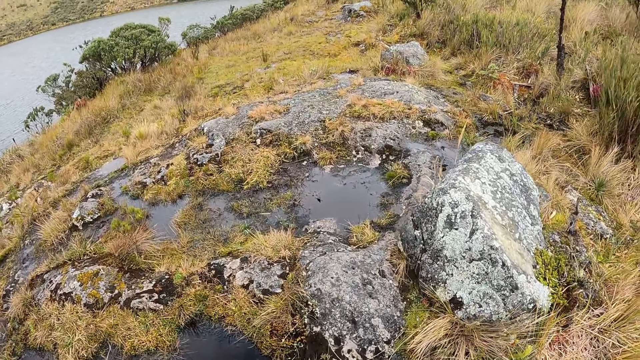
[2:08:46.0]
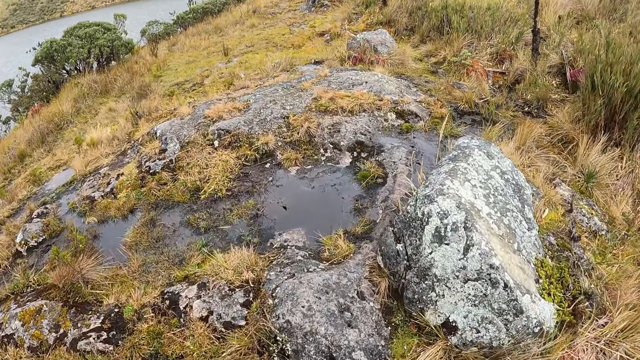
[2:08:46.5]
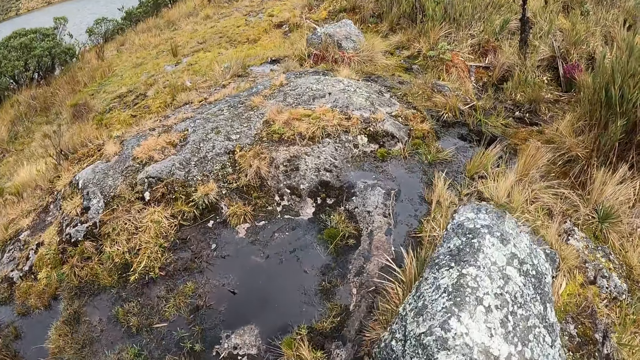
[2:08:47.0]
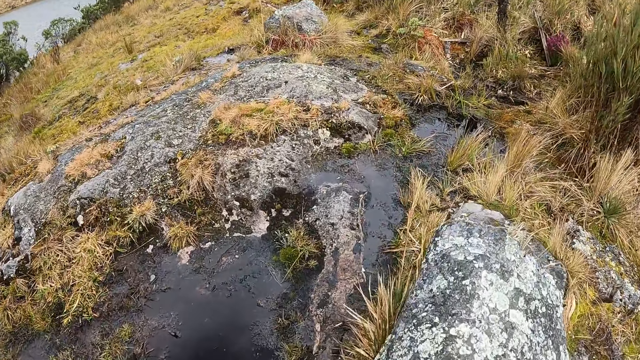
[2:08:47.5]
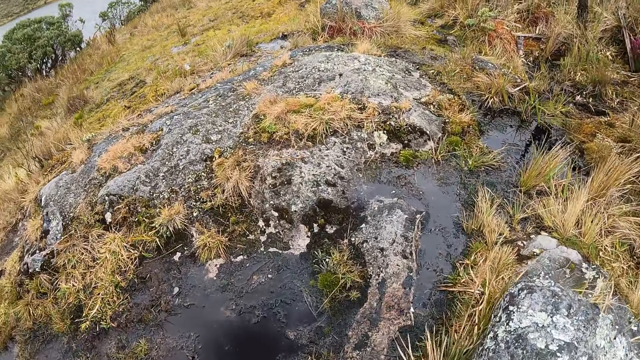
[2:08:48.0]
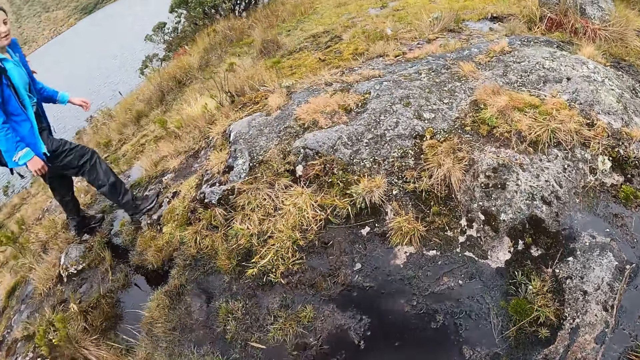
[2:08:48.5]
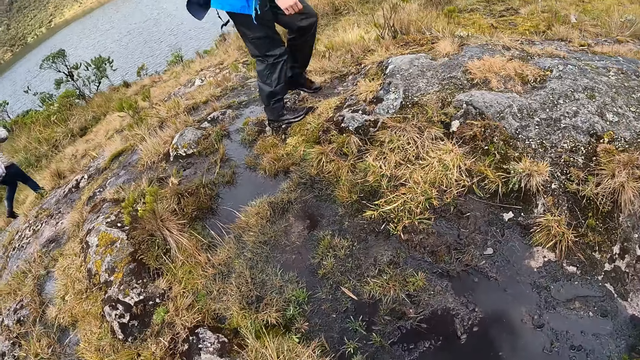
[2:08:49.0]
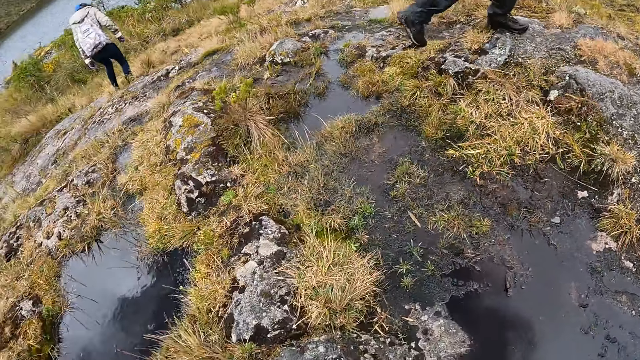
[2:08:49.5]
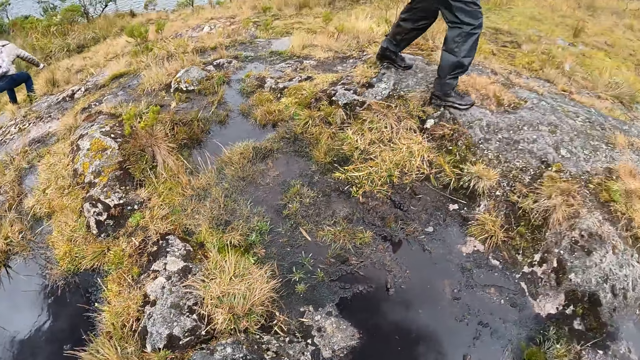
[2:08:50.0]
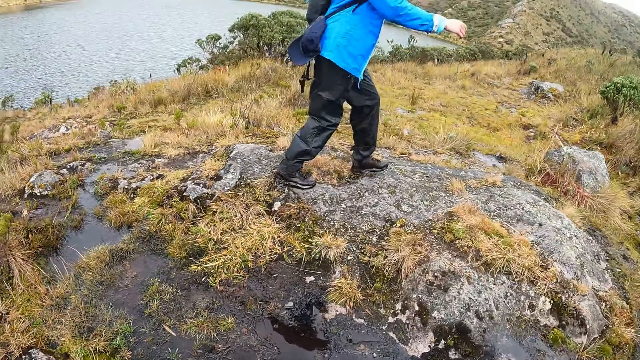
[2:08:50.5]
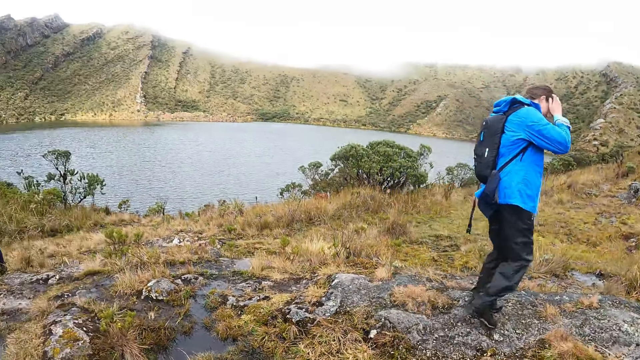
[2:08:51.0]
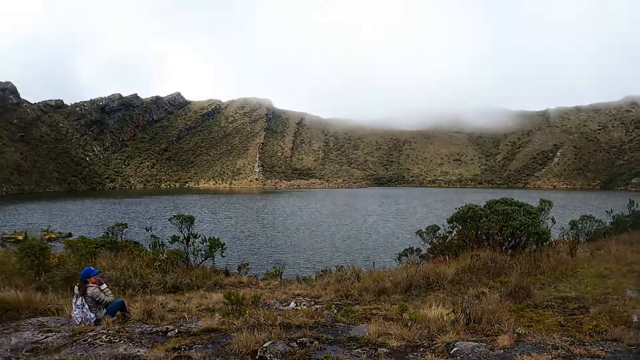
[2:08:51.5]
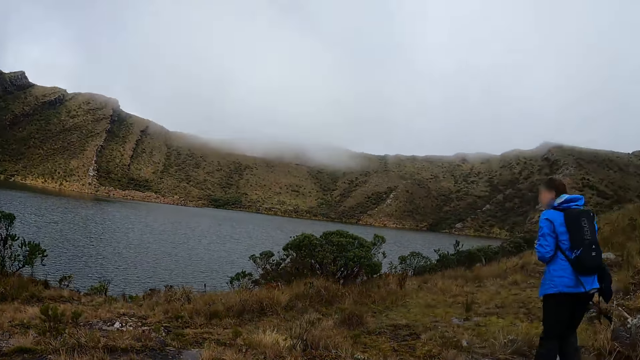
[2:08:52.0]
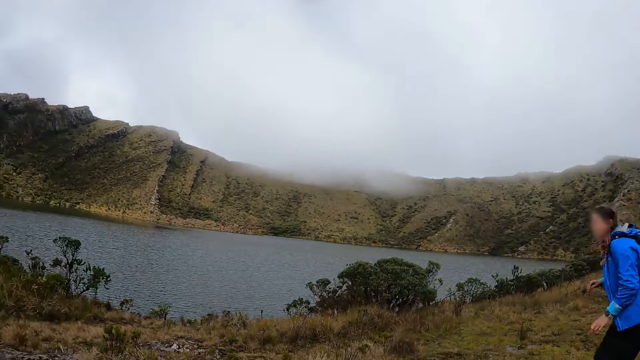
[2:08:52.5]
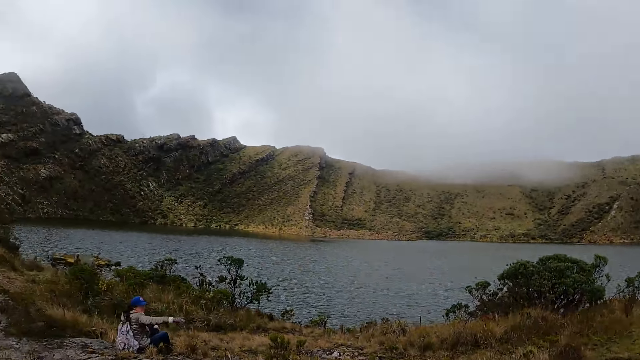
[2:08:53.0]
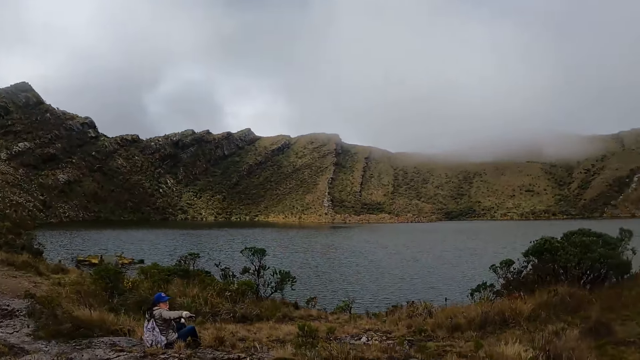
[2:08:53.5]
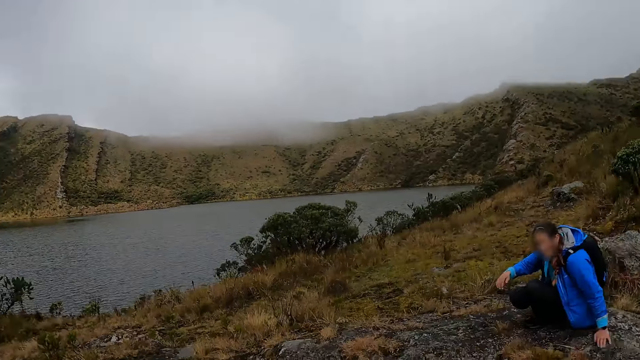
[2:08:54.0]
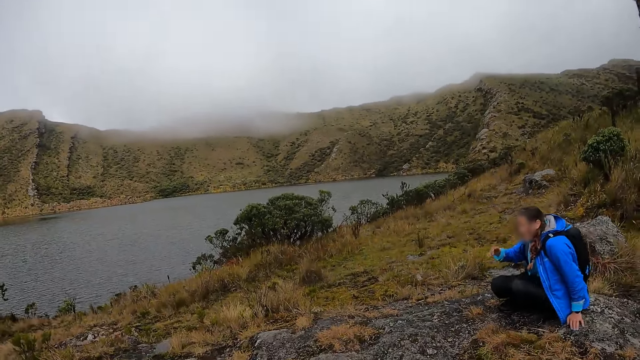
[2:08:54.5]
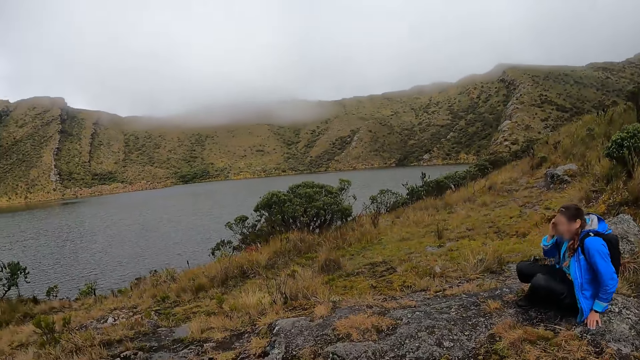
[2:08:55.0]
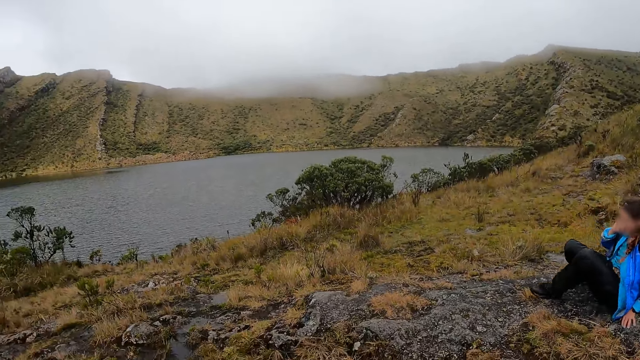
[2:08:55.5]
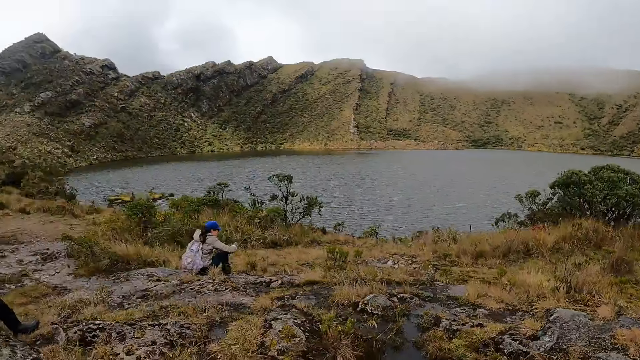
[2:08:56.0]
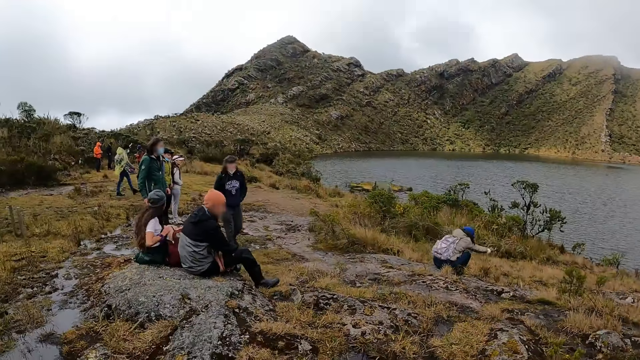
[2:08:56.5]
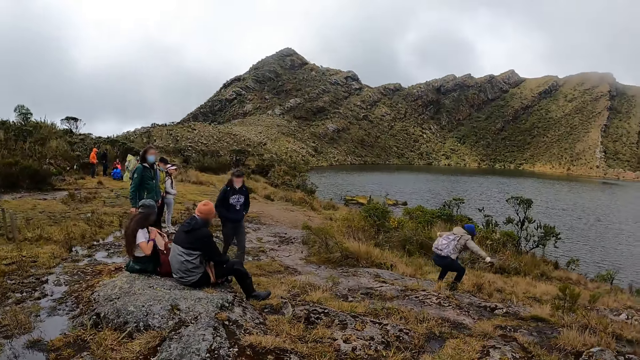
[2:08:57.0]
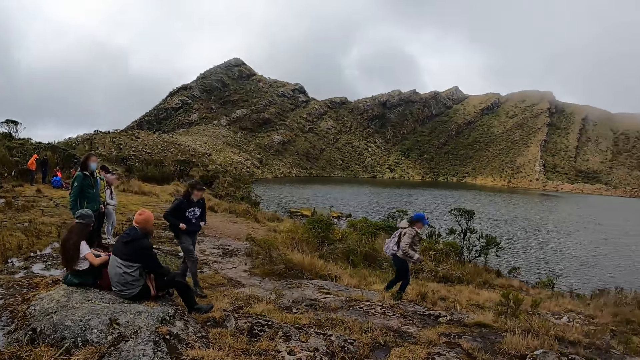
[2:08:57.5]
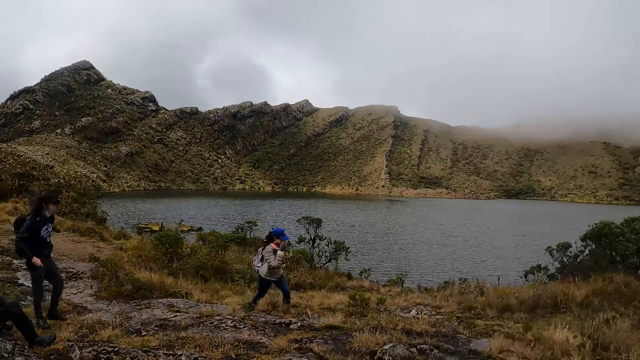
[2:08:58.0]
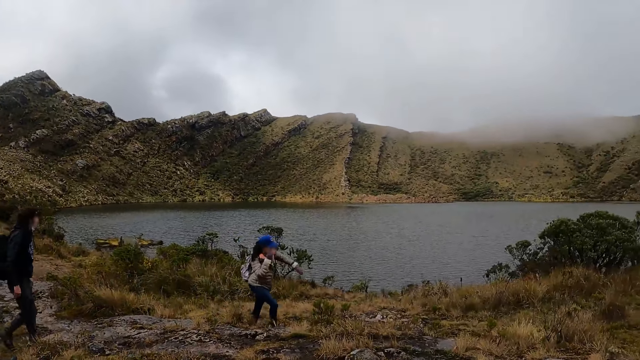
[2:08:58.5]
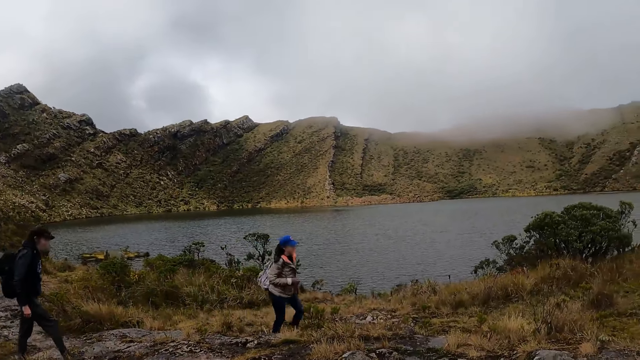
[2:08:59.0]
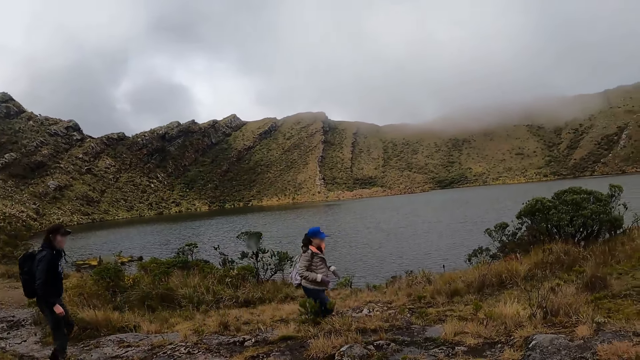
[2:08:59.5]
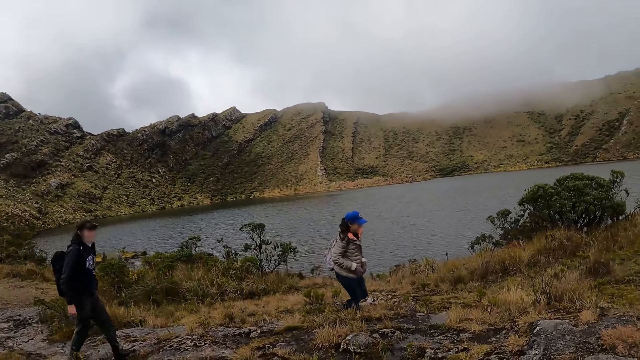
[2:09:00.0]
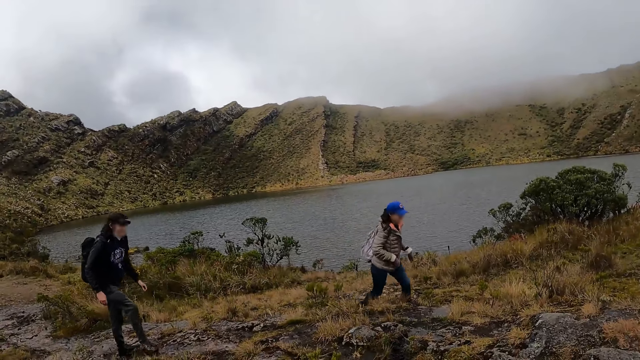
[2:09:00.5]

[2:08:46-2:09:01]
The camera wearer turns around. Another woman sits on the ground. The first woman brushes her hair with both hands. The camera wearer looks at the dam, looks at the lady, and looks at another lady. The first woman sits on the ground. The camera wearer looks at the first lady. The first woman brushes her hair with her right hand. The camera wearer turns around. The second woman stands up from the ground. A man walks towards the second woman. The camera wearer looks around and looks at the other lady. The second woman adjusts her eye glass with her right hand and walks towards the first woman.

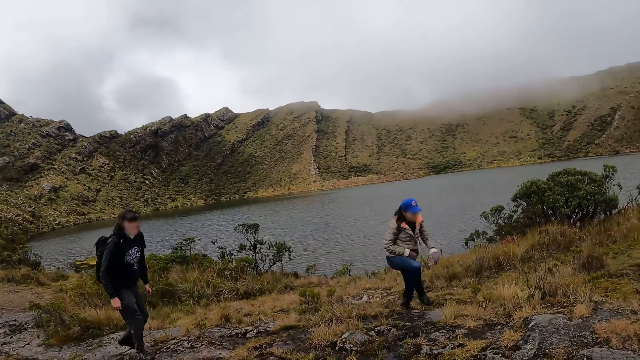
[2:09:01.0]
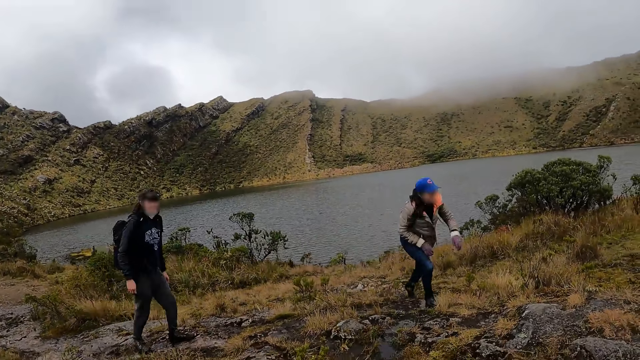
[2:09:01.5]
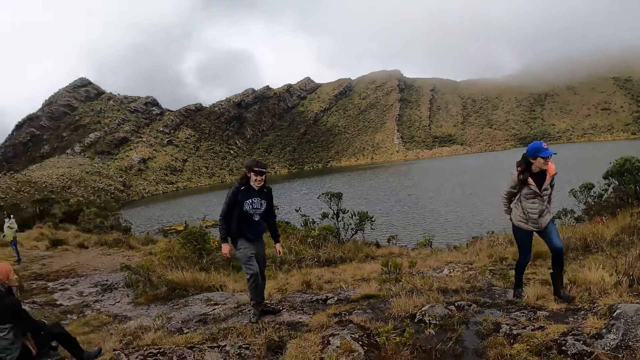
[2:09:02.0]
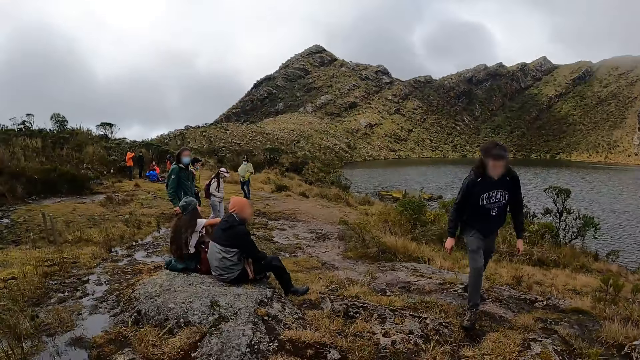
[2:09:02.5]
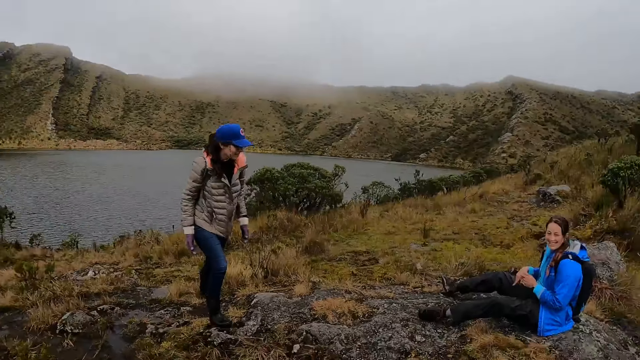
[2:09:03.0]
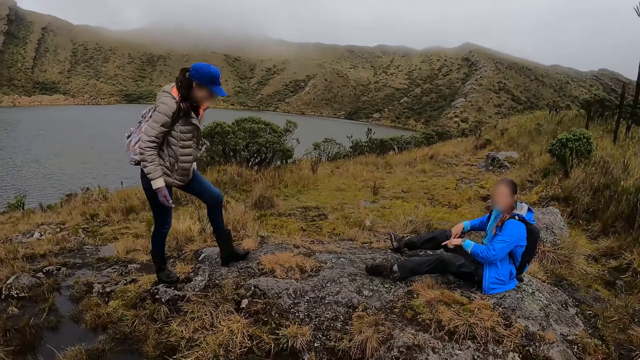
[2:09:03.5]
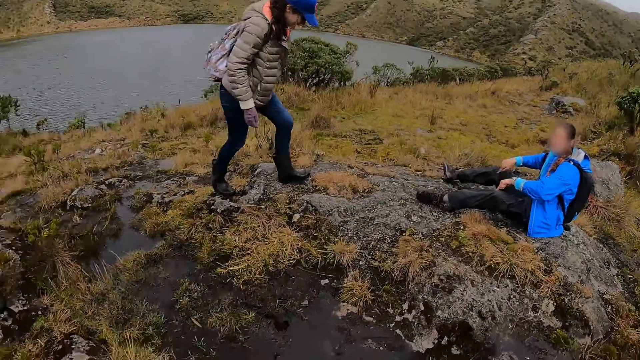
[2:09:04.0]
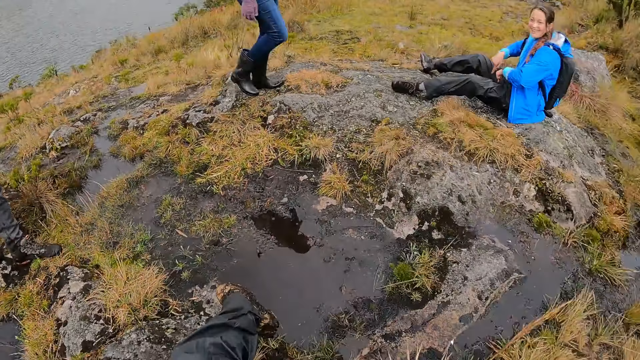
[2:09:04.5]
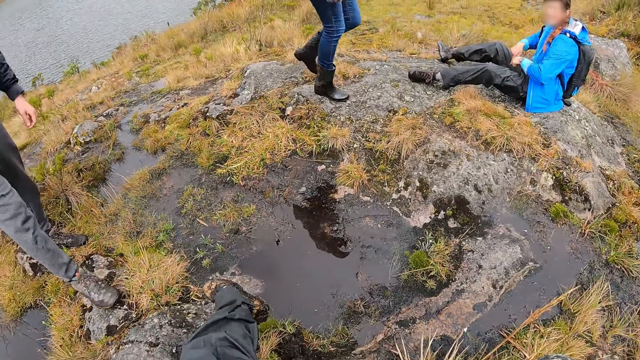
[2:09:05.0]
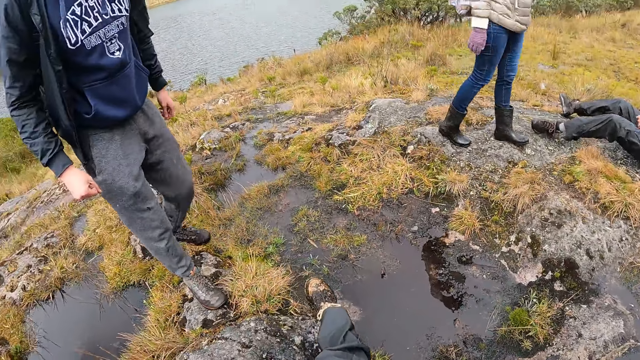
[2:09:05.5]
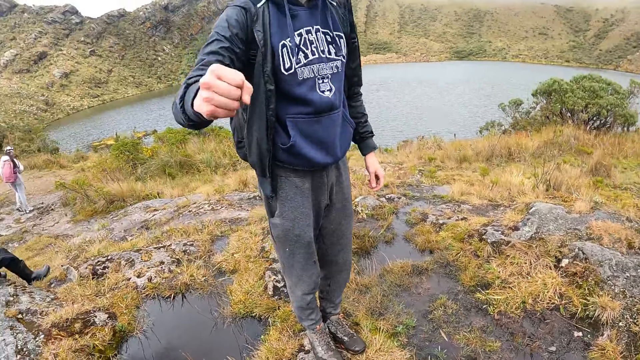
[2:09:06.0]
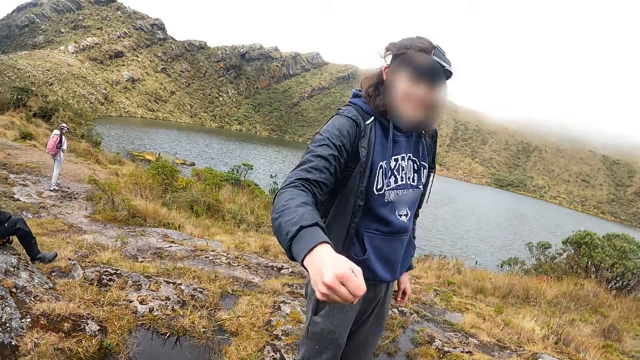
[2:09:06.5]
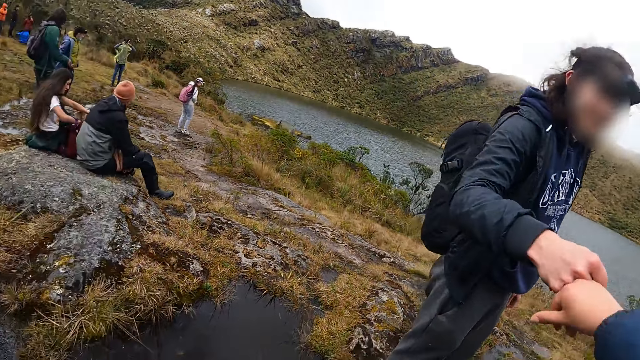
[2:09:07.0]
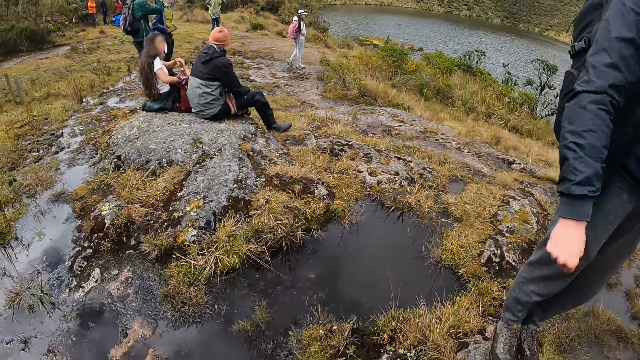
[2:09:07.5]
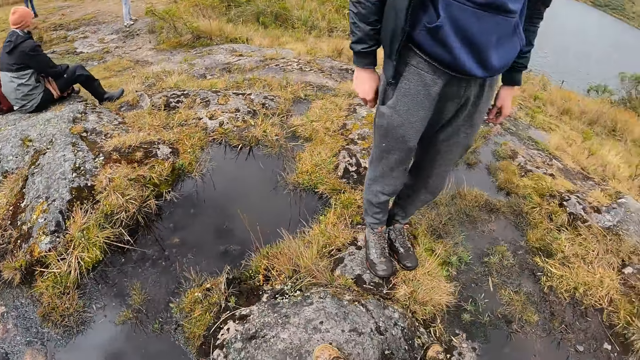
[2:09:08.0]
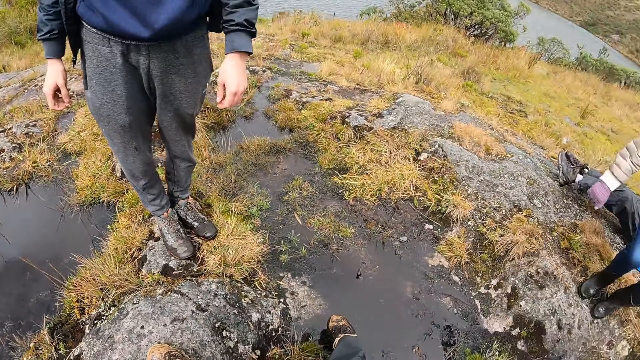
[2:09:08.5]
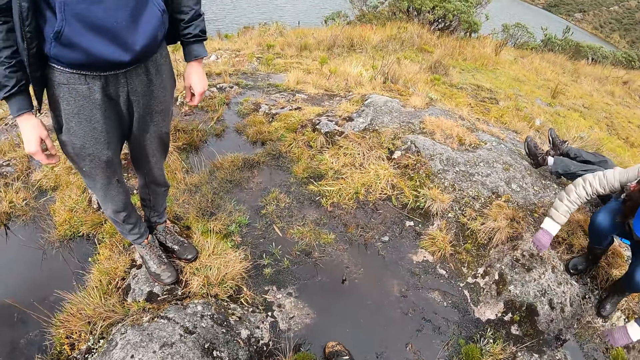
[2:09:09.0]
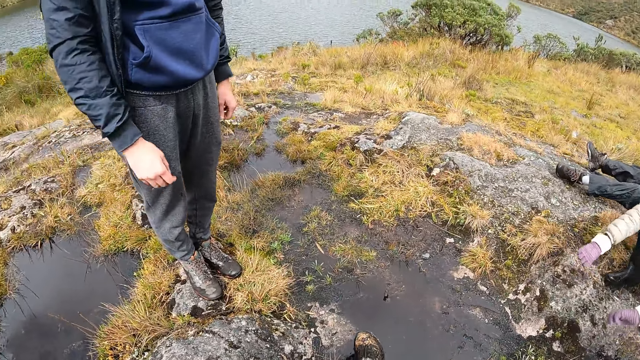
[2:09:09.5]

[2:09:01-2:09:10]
The camera wearer looks at the man. The first woman converses with the second woman and the man. The camera wearer looks at the other lady. The man stretches the hand. The camera wearer fist bumps the man with her right hand. She moves the leg. The second woman sits on the ground beside the first woman.
